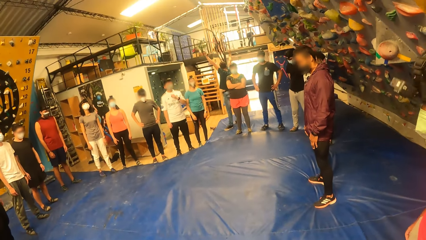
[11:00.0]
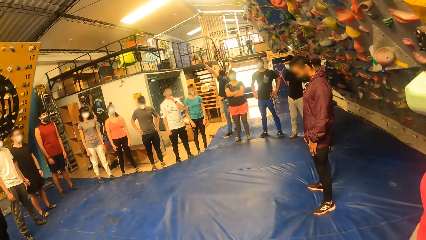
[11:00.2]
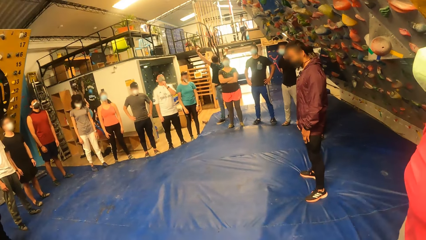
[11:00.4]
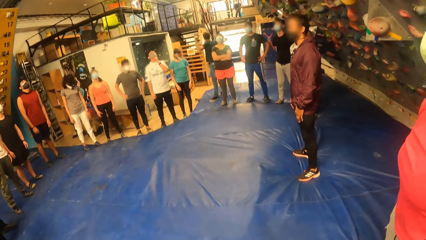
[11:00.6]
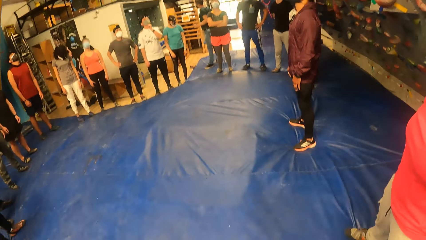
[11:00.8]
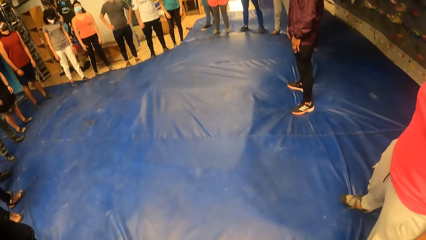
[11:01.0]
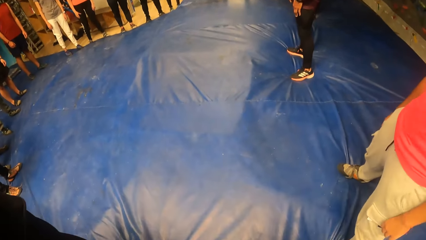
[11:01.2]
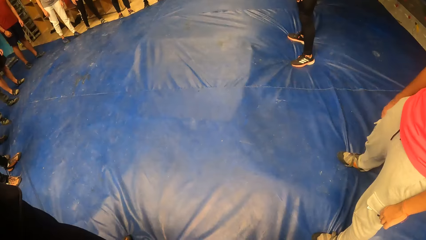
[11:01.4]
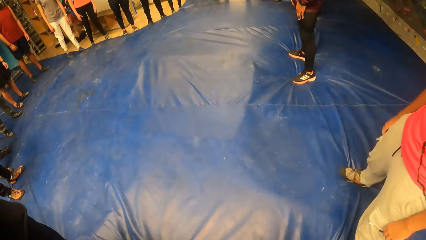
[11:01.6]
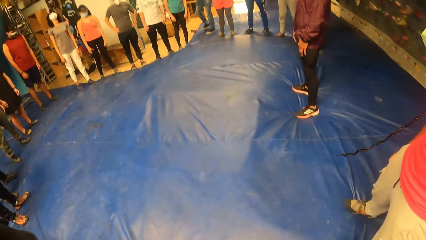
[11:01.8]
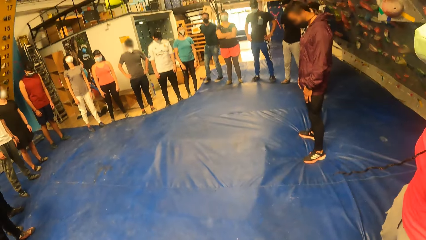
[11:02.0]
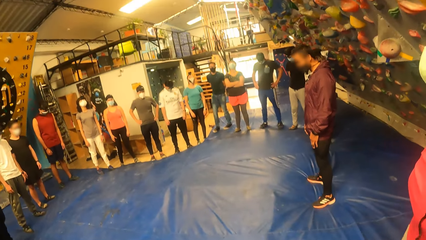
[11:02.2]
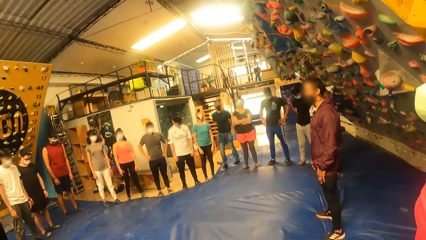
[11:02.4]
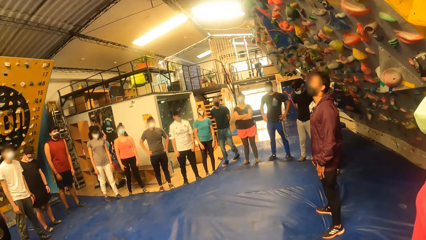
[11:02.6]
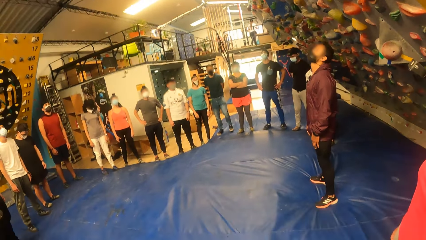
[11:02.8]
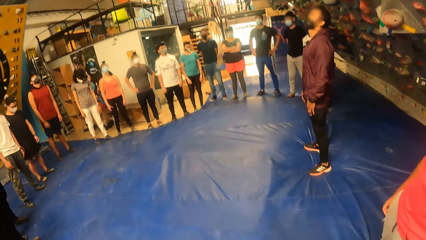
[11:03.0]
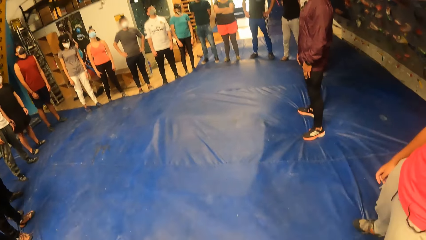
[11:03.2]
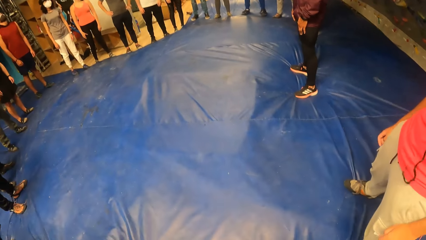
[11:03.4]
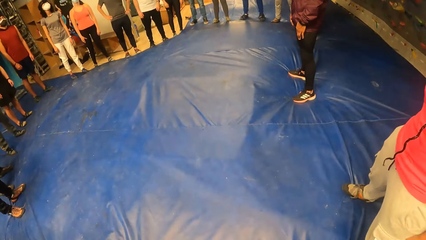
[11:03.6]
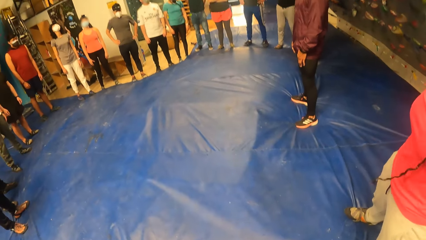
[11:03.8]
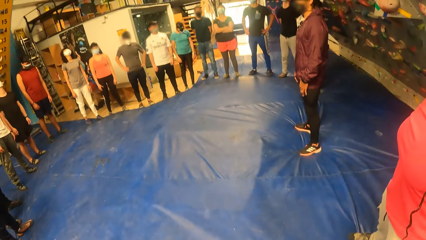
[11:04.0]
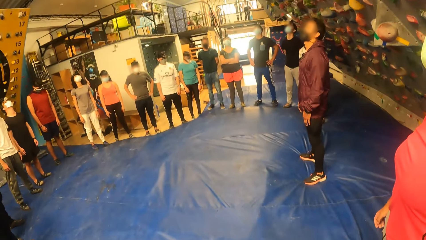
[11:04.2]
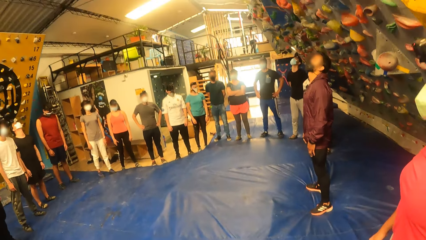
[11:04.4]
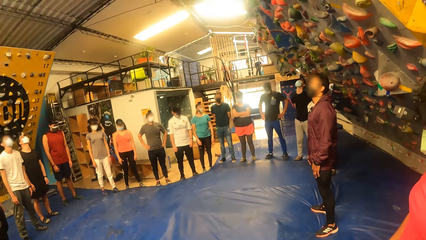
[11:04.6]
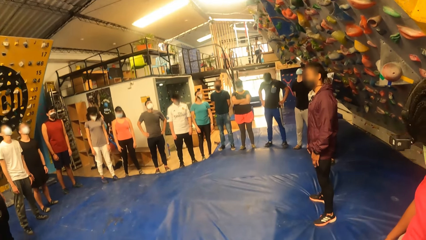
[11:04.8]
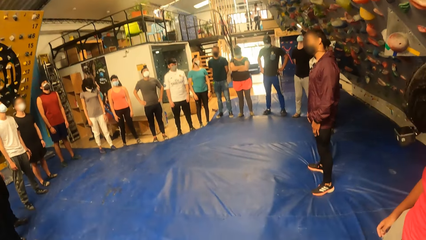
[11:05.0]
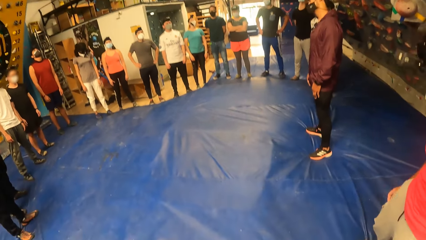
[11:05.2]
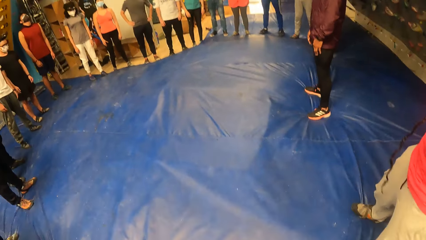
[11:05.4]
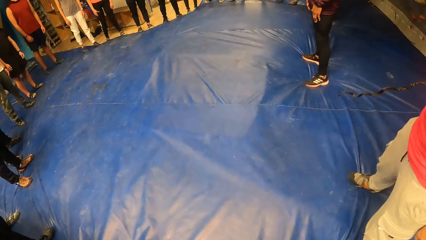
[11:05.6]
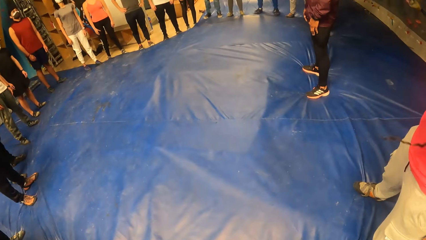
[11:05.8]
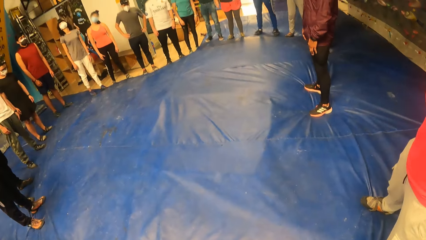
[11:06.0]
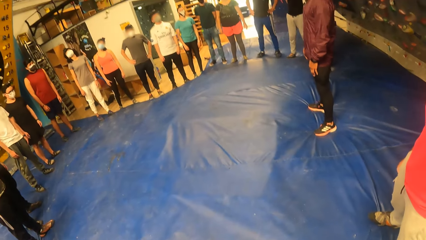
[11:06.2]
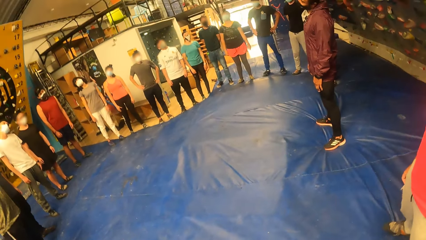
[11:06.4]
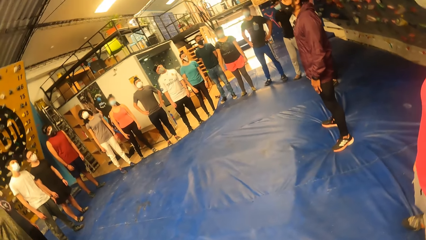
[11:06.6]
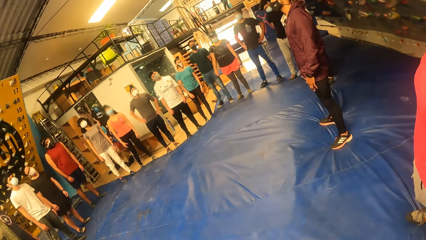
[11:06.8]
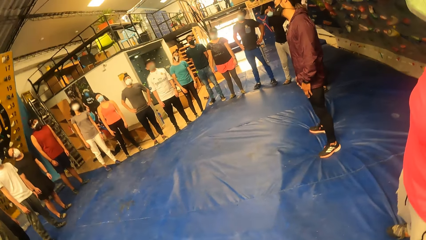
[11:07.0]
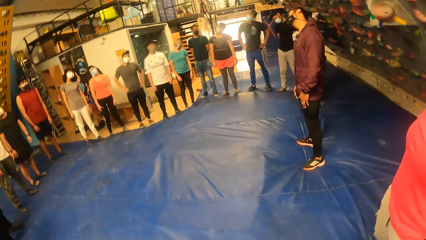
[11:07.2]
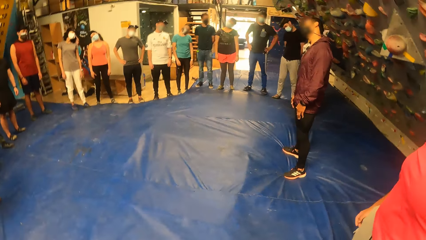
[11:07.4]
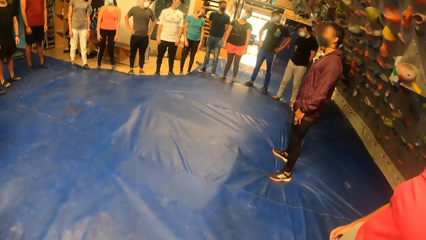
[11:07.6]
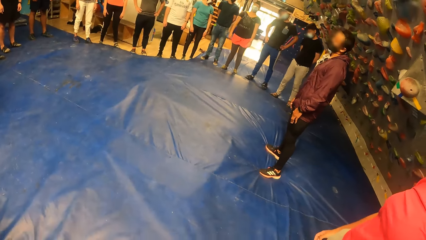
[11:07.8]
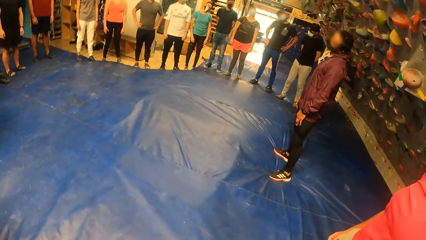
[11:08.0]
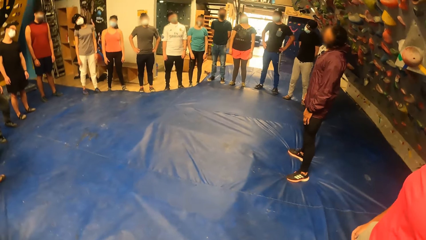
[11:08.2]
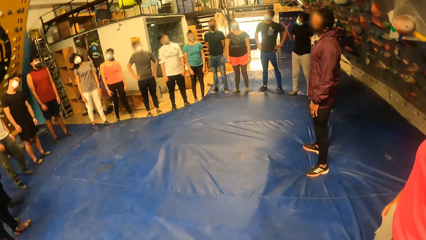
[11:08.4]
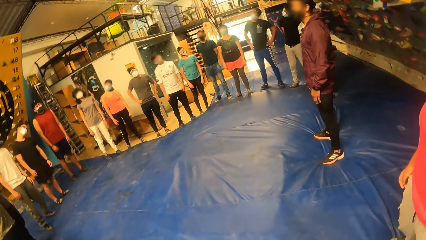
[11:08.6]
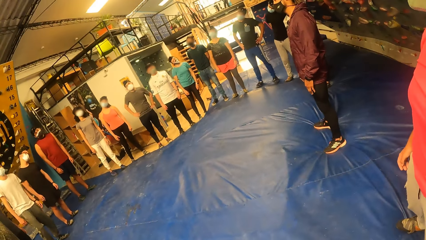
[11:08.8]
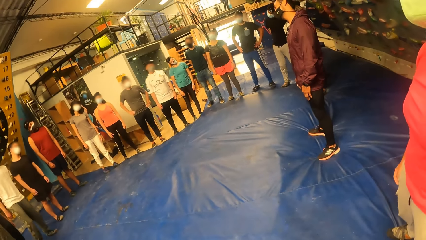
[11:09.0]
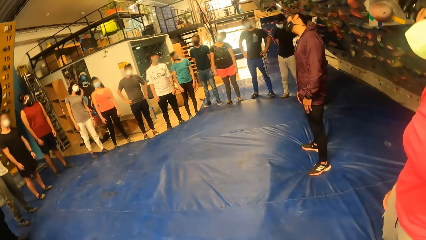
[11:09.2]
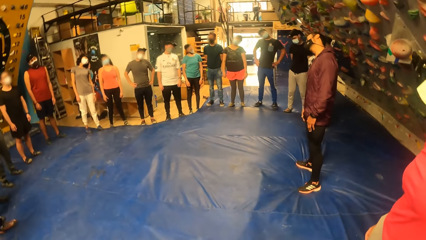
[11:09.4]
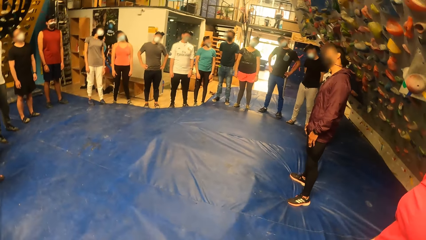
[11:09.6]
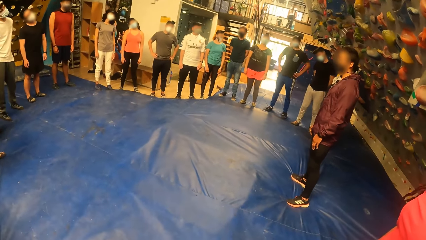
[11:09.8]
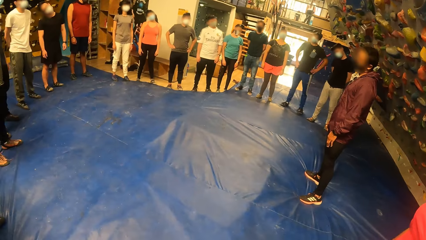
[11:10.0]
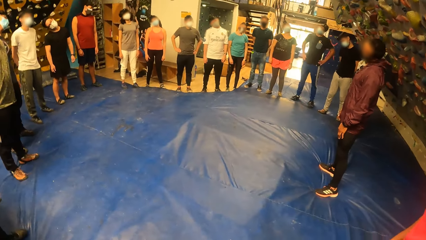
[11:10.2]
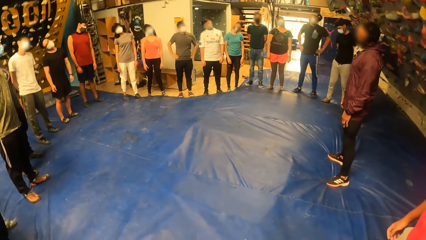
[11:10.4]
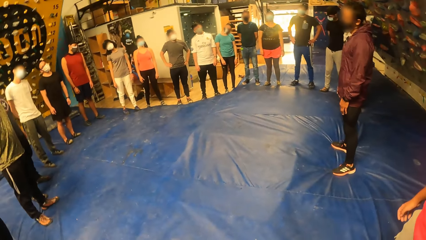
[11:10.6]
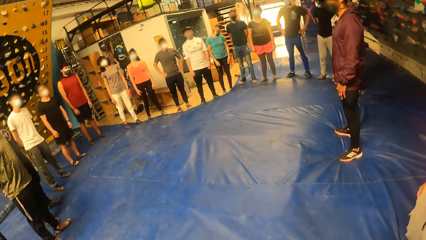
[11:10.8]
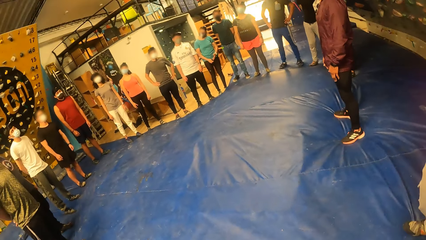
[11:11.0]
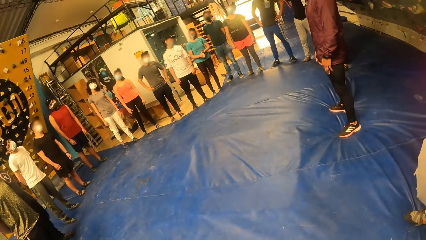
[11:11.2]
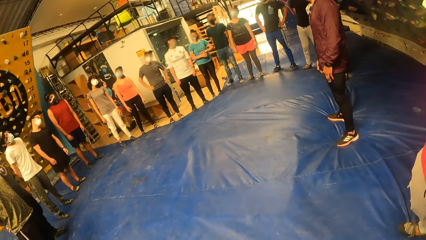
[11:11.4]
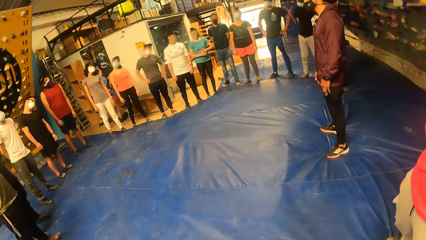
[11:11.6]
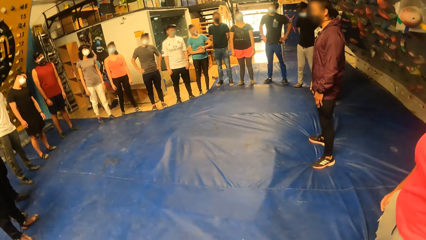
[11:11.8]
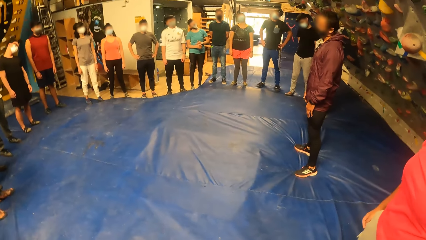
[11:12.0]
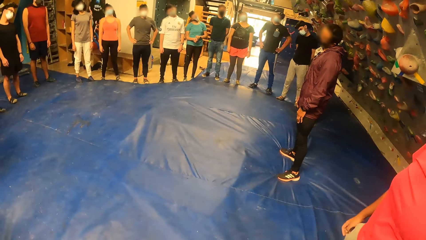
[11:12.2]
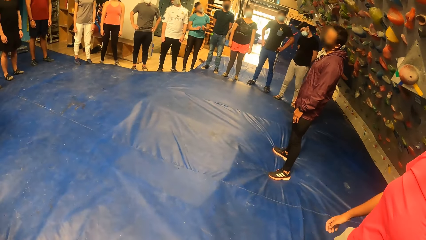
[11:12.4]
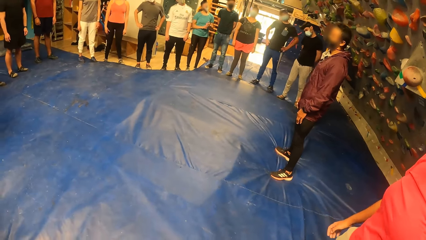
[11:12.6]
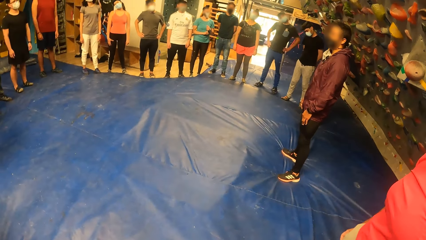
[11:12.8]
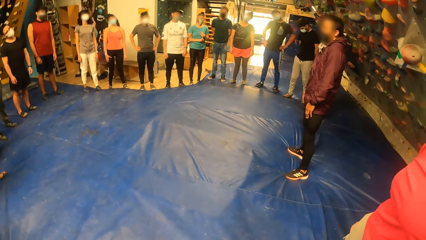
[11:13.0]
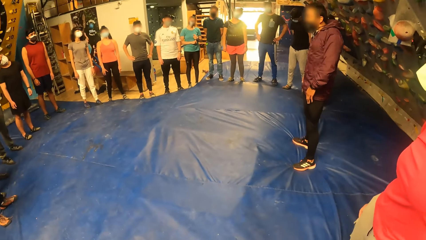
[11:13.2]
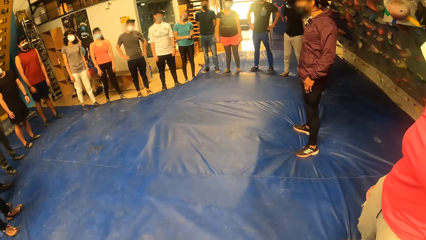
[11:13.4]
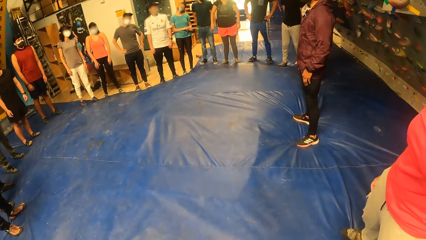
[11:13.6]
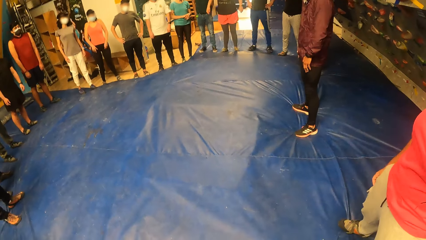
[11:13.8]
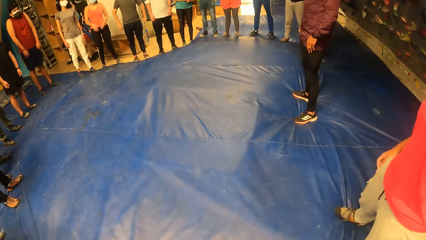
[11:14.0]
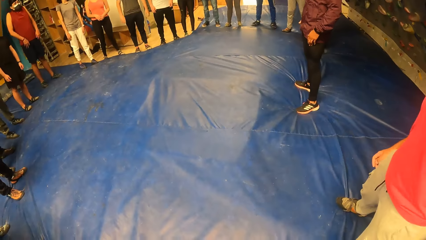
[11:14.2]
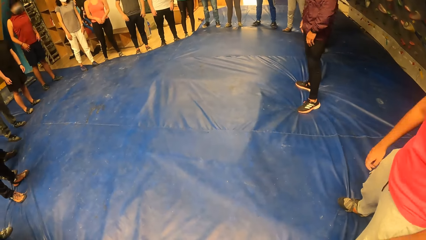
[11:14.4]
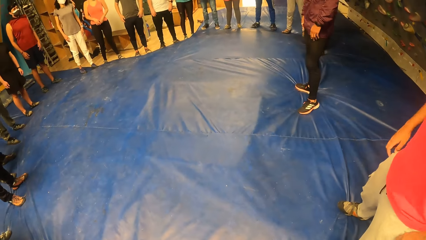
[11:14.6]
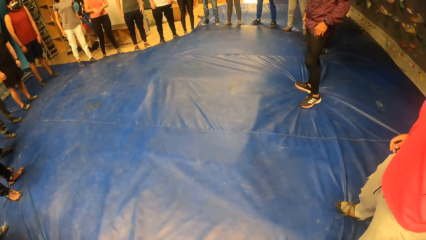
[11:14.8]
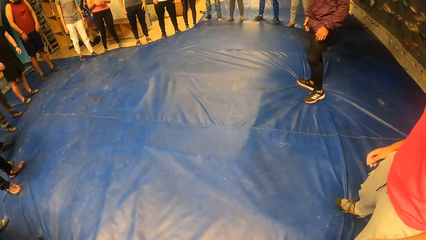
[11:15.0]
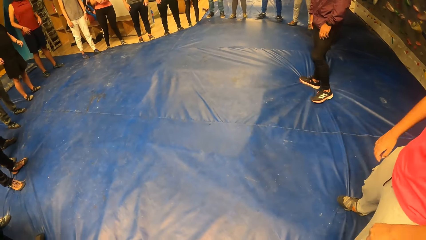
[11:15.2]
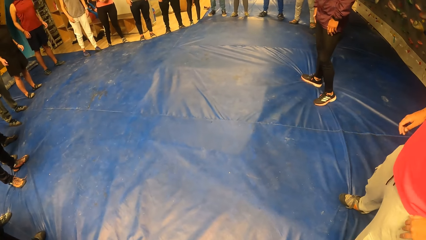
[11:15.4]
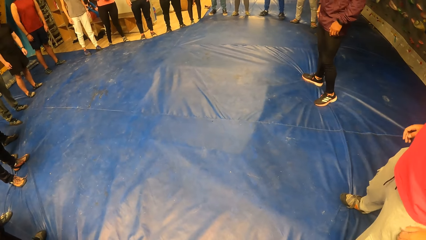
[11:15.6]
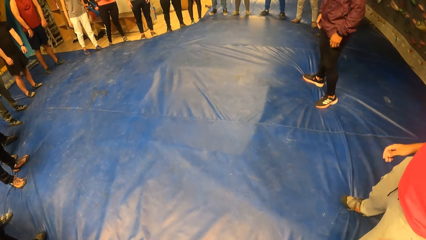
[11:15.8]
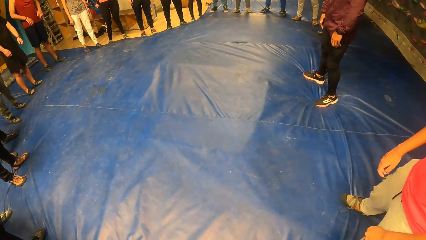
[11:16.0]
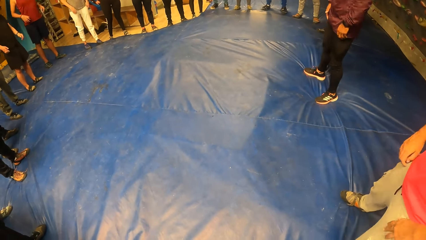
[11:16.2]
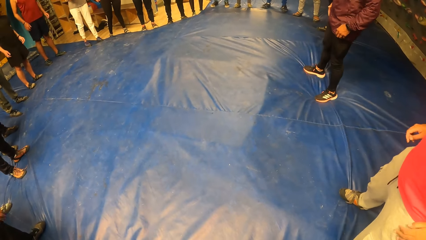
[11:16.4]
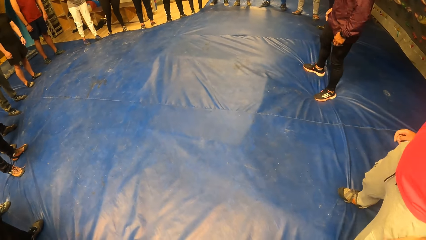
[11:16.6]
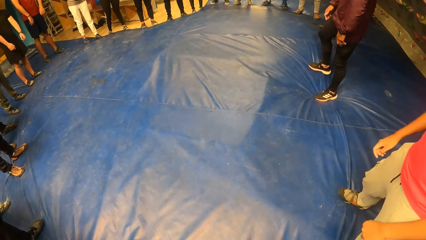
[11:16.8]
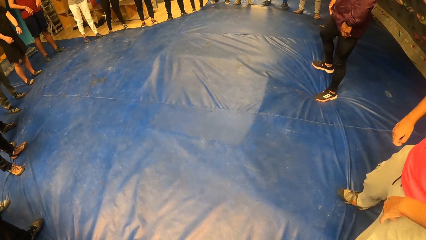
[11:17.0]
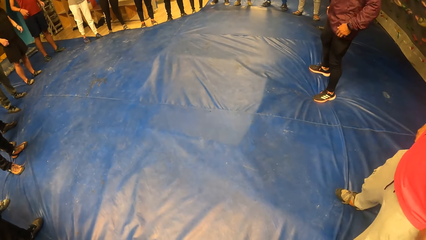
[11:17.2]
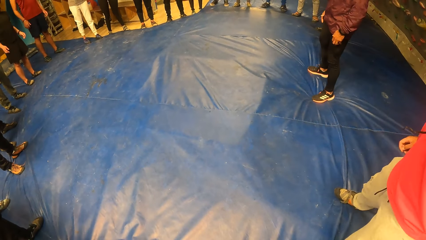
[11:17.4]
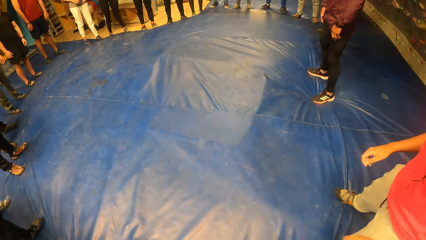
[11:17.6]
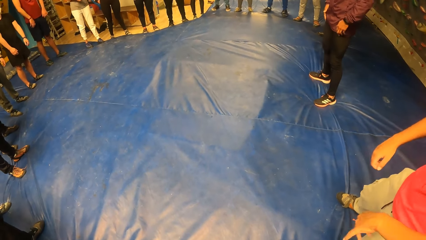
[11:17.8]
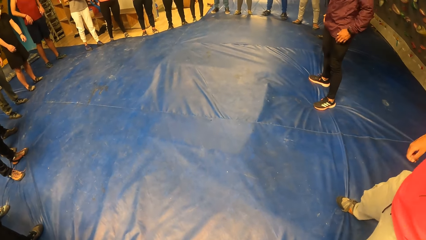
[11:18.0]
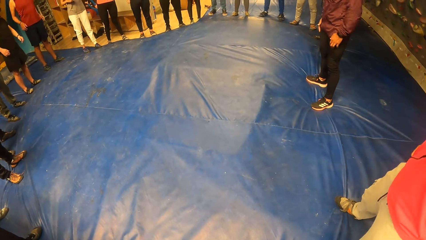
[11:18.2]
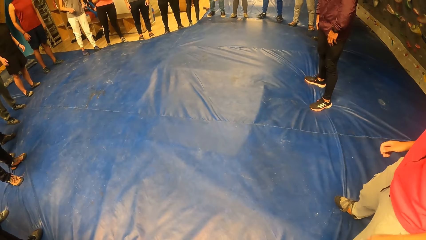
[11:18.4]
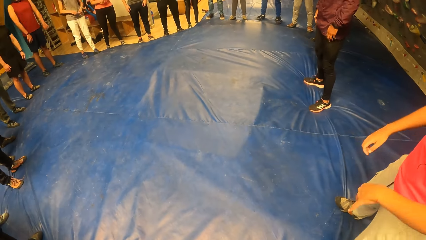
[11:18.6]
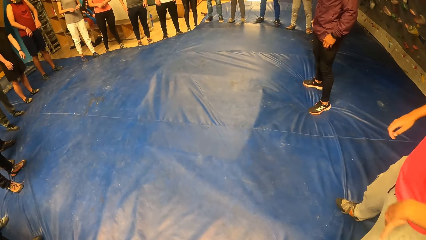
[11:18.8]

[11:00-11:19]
The instructor moves his head sideways. The camera wearer moves her head sideways. The instructor moves his head back and forth with the group of people.
